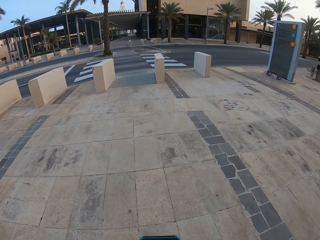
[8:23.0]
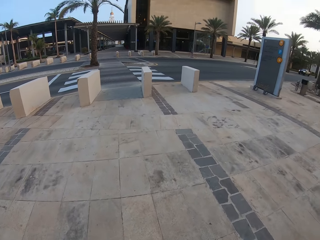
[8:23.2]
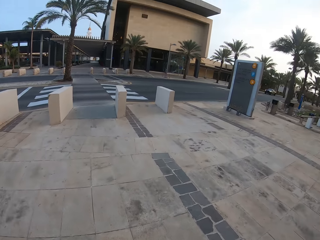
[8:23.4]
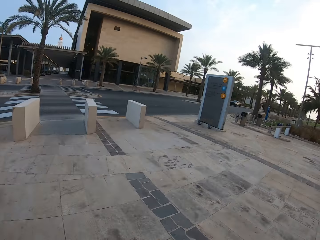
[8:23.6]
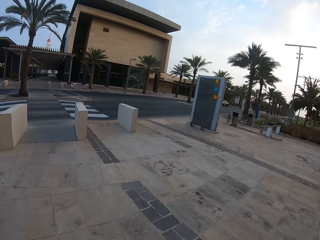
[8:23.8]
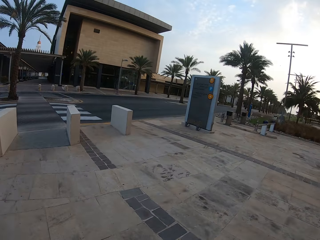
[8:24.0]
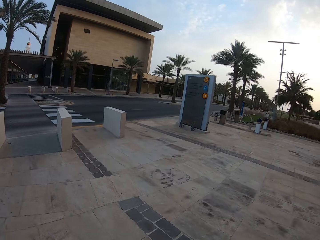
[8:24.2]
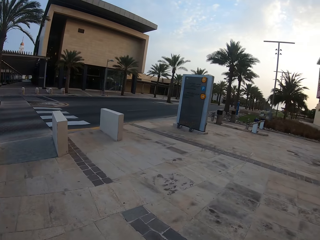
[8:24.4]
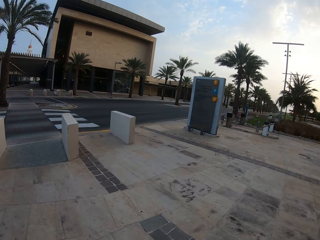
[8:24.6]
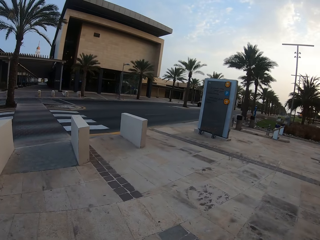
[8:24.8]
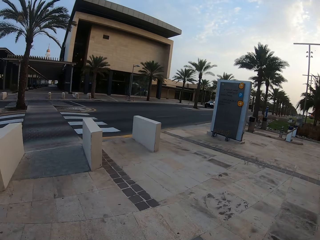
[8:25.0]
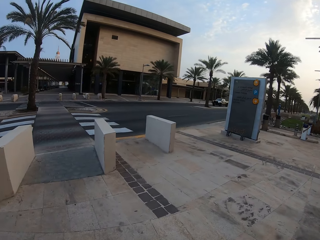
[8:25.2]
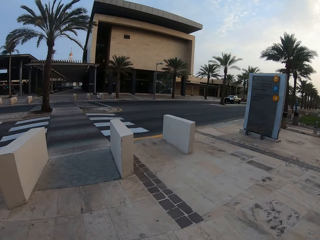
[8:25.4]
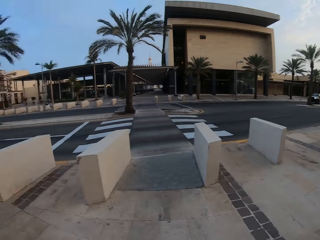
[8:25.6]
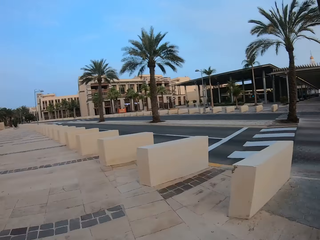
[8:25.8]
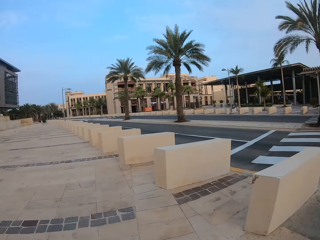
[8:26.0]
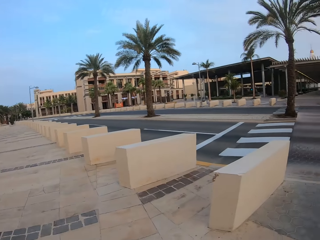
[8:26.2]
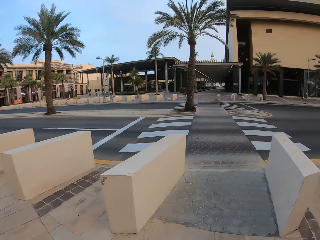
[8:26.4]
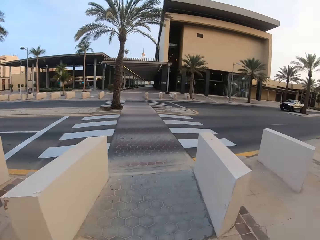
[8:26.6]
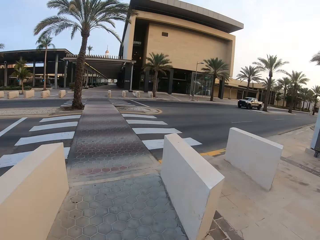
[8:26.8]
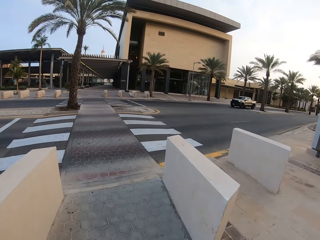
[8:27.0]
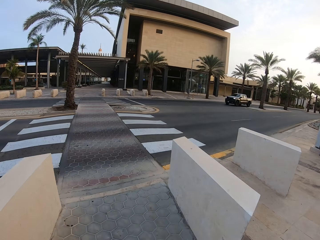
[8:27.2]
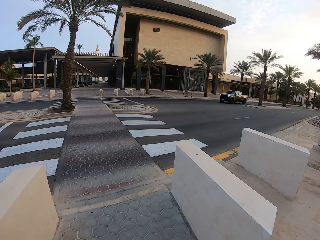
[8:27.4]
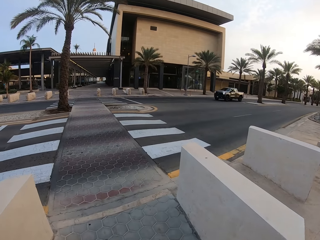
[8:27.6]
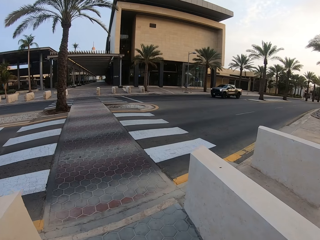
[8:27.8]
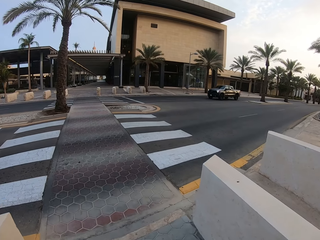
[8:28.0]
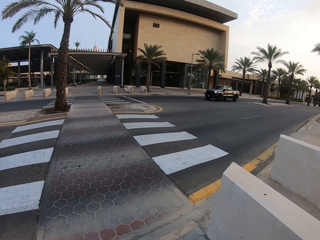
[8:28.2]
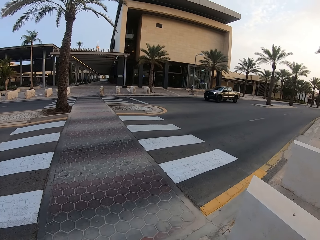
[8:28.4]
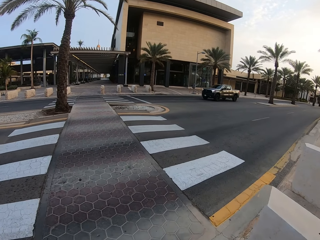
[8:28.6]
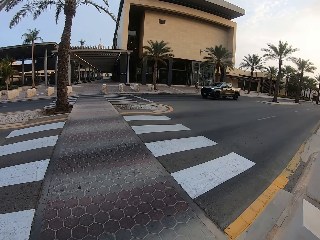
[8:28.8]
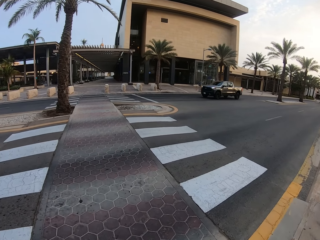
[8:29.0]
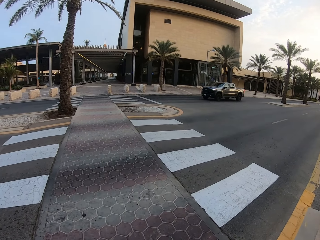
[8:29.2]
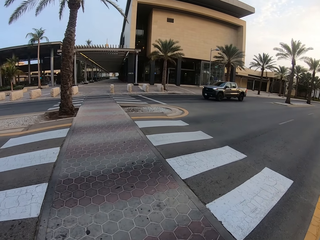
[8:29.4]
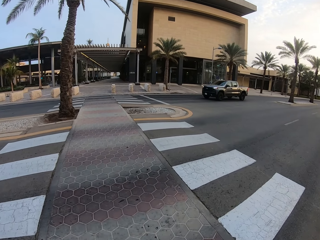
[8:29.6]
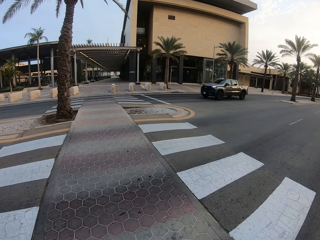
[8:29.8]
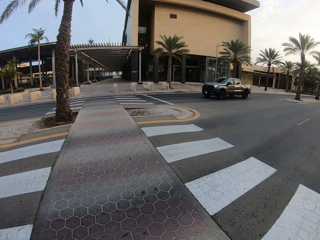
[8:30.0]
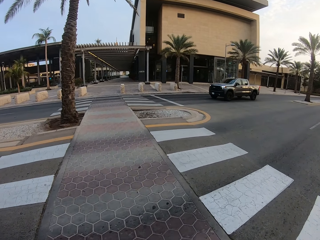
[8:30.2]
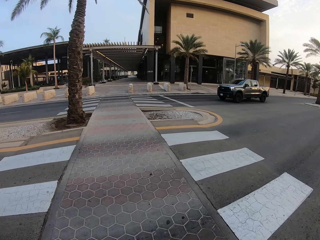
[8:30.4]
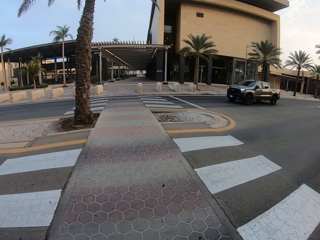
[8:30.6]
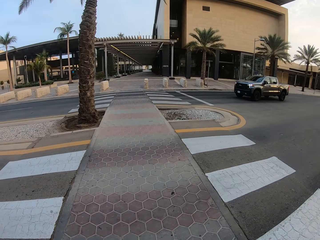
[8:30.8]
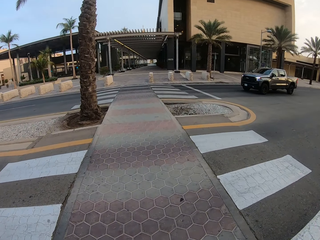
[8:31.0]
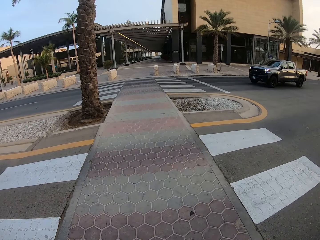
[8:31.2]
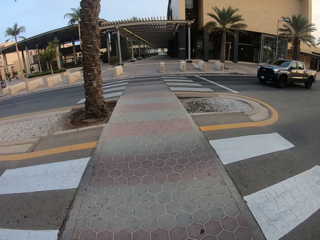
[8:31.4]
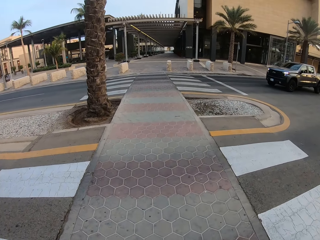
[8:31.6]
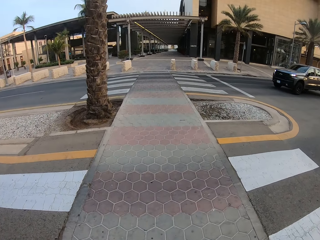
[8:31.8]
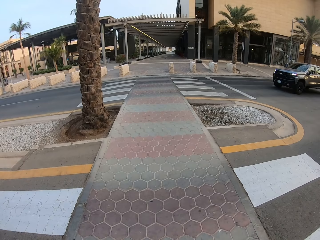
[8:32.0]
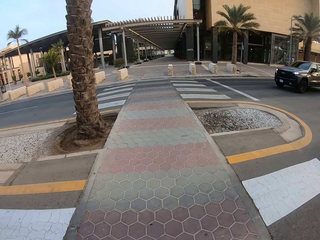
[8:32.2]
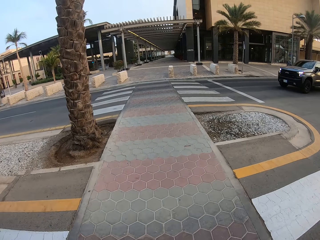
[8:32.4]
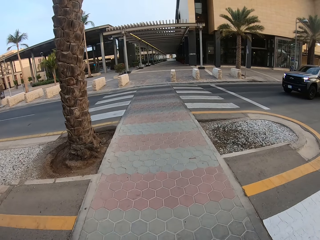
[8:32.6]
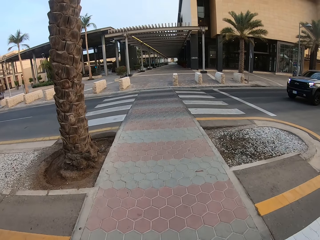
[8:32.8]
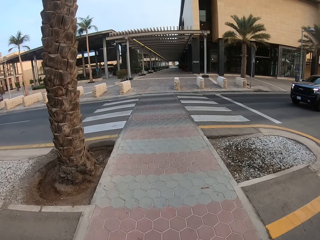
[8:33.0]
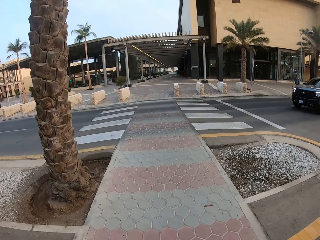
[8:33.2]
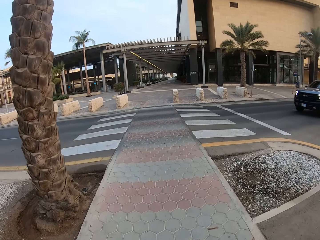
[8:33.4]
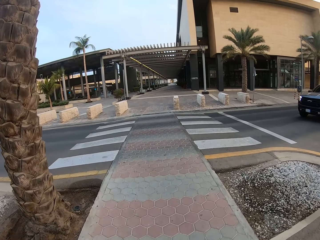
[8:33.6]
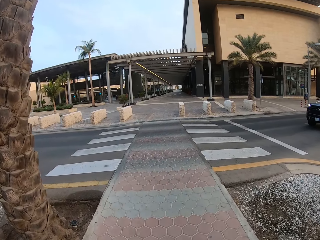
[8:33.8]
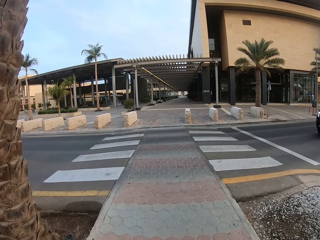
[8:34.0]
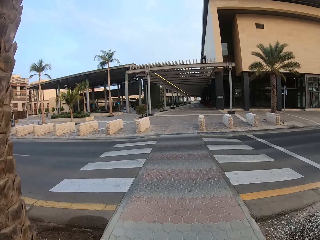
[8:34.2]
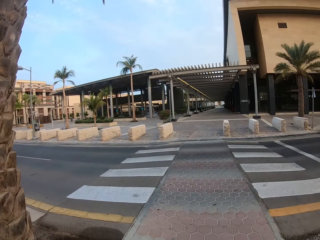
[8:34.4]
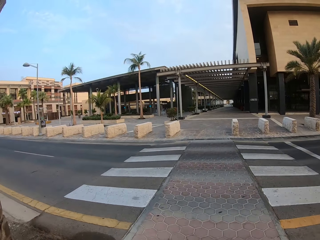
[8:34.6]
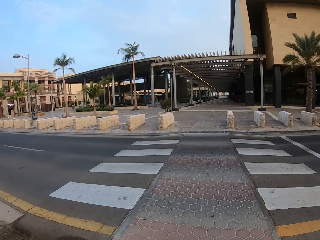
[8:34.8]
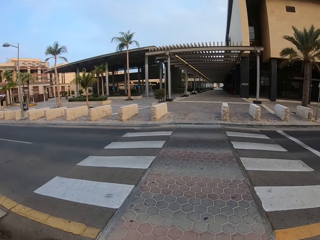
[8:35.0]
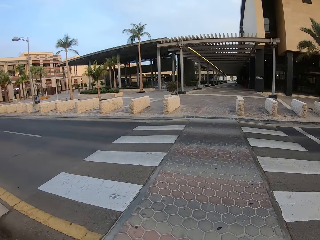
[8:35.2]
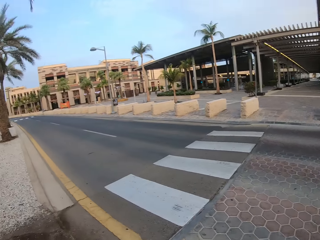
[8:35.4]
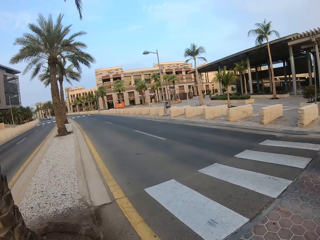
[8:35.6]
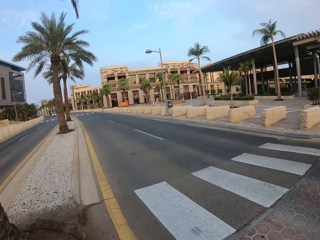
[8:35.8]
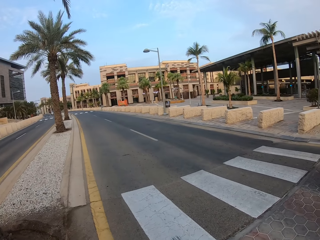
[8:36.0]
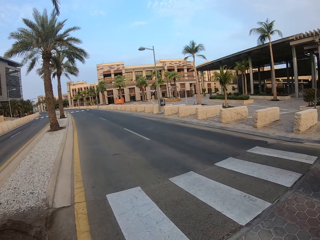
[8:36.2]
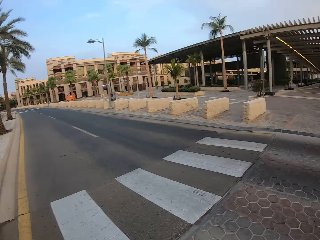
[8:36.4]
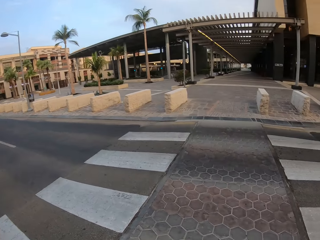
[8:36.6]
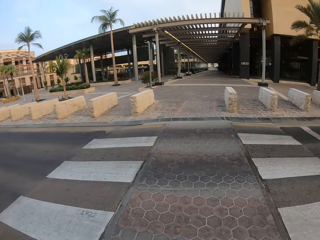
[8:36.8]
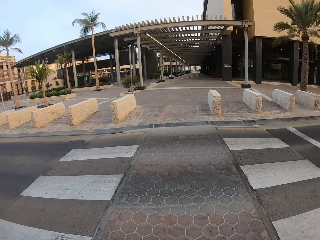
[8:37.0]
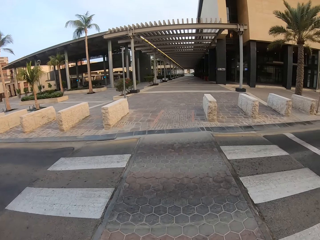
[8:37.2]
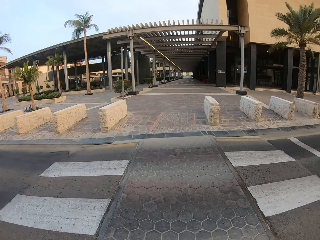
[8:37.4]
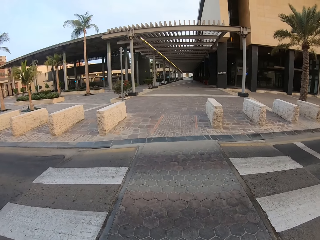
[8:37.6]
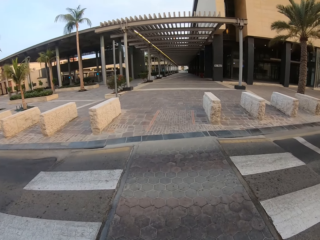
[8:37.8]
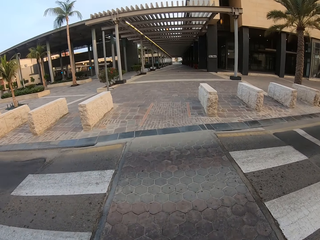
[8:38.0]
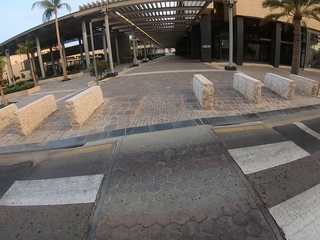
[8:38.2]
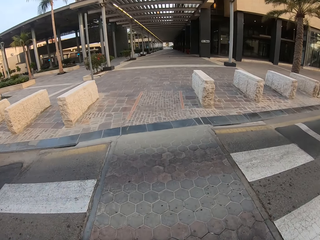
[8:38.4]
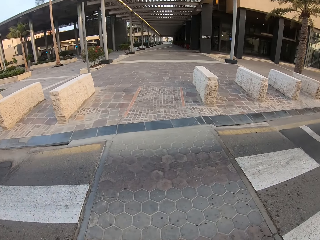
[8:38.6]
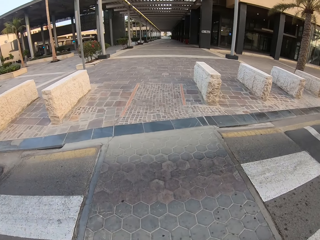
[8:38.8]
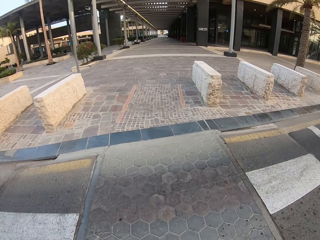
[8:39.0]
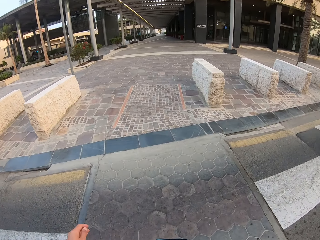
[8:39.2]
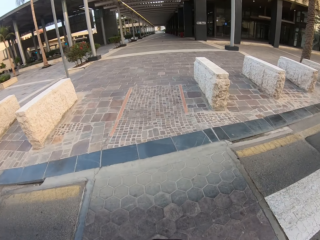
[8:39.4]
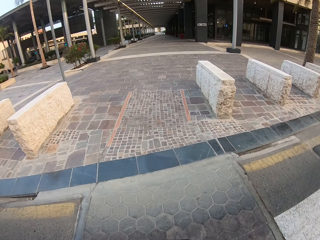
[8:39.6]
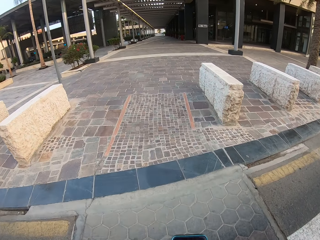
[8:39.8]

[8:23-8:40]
The camera wearer looks at both sides of the road. They cross the road. They look at both sides of the road and cross the road.

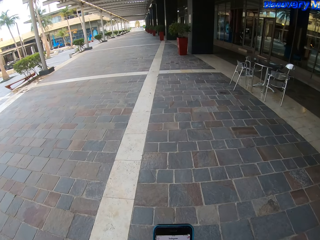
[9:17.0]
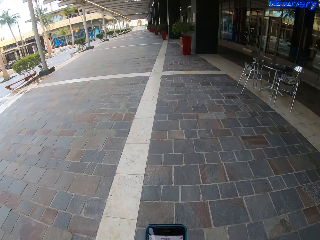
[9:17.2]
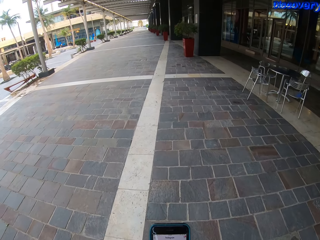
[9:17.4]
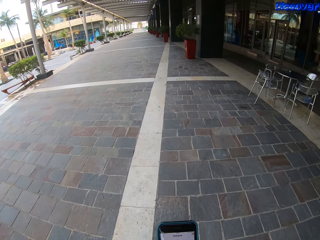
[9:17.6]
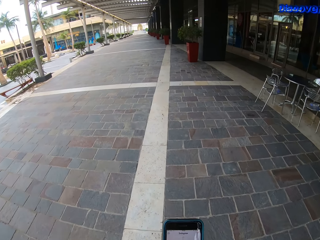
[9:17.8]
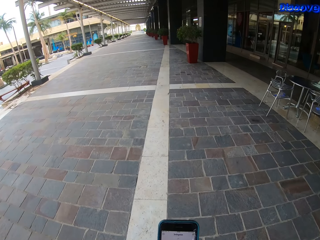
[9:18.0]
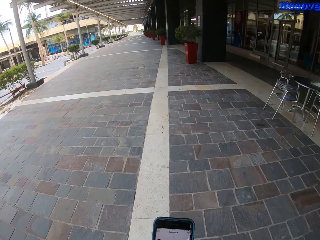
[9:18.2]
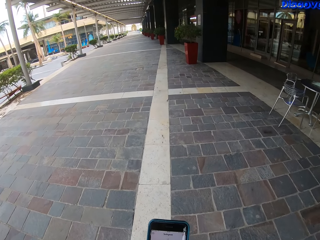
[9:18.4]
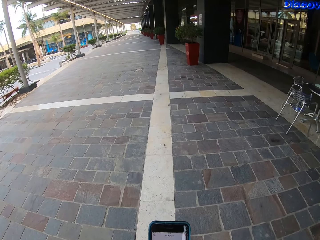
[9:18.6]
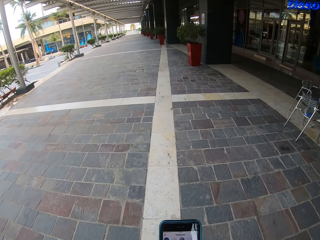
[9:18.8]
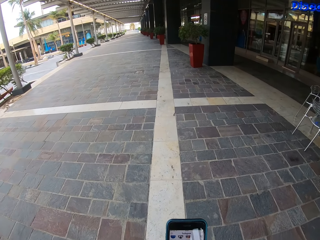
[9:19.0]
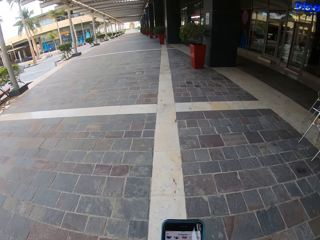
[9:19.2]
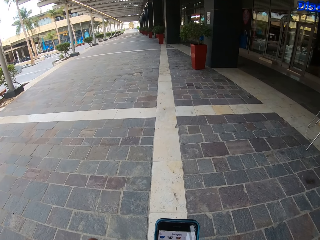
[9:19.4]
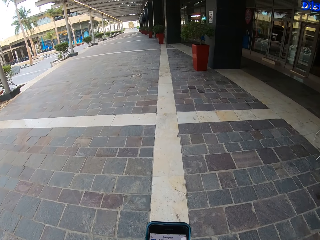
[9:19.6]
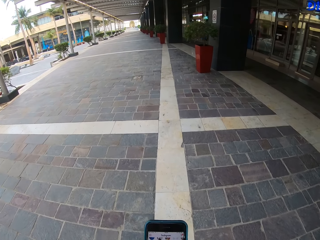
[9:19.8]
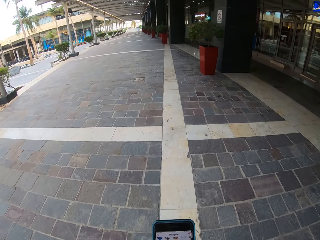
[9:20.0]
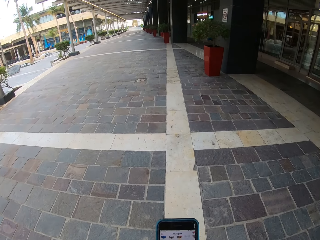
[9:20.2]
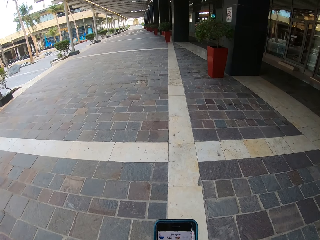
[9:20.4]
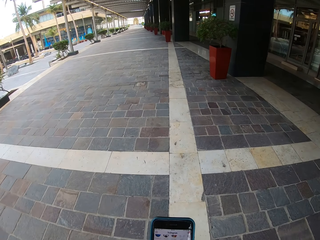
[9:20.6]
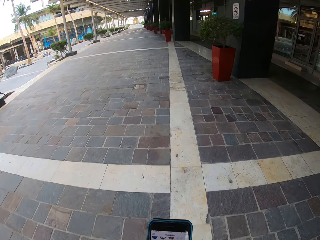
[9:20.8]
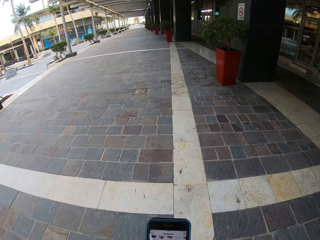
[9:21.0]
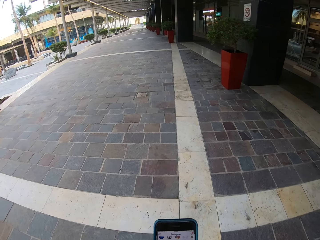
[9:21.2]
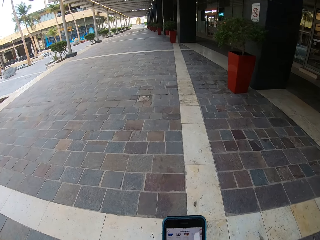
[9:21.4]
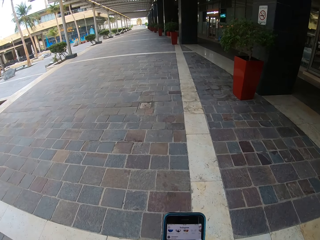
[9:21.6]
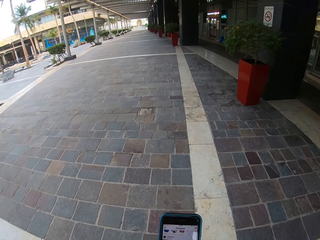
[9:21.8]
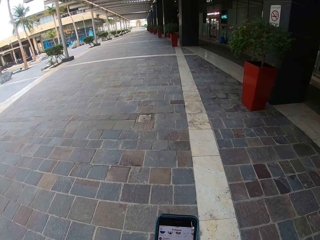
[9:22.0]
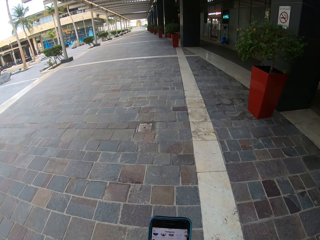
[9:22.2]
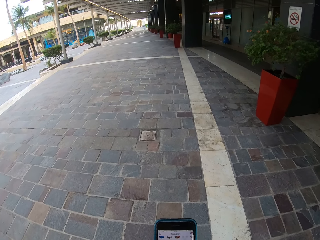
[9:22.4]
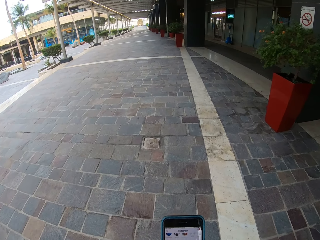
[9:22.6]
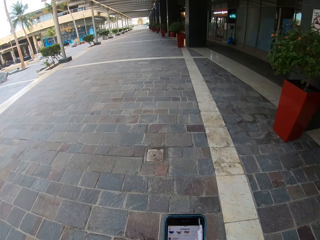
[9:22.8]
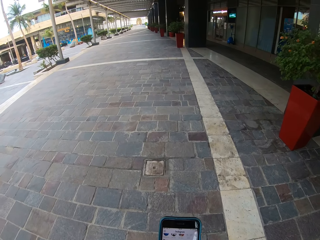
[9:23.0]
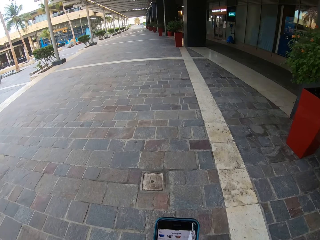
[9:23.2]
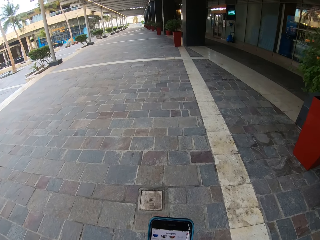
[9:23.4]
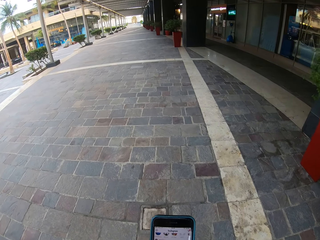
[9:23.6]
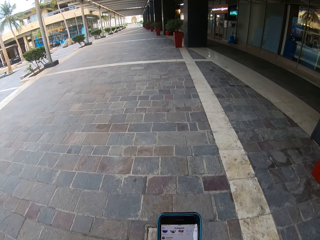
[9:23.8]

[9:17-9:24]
The camera wearer scrolls the phone.
